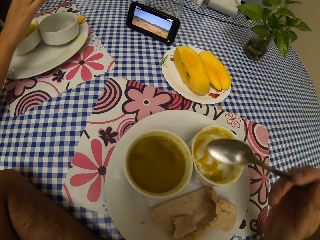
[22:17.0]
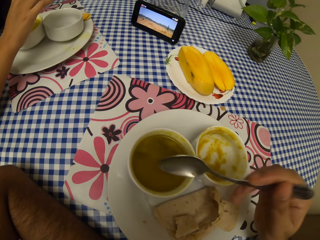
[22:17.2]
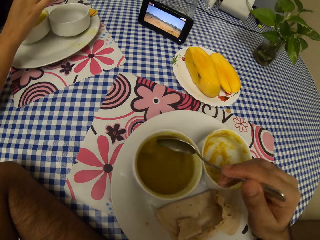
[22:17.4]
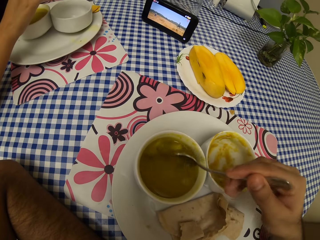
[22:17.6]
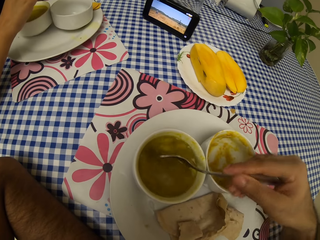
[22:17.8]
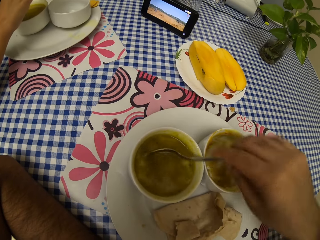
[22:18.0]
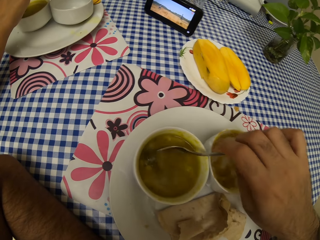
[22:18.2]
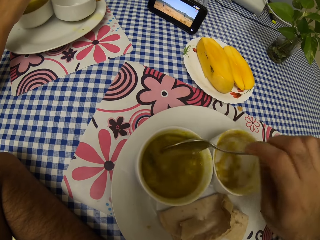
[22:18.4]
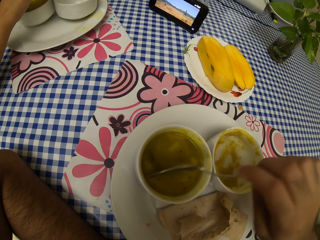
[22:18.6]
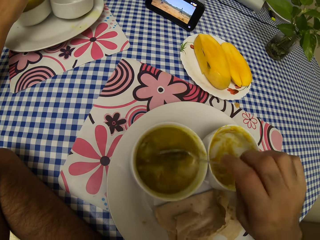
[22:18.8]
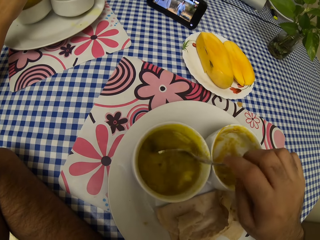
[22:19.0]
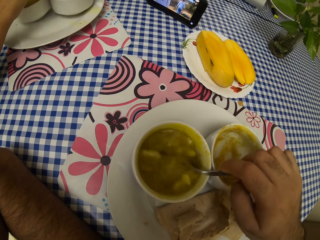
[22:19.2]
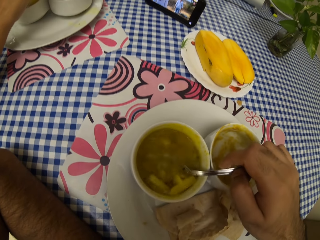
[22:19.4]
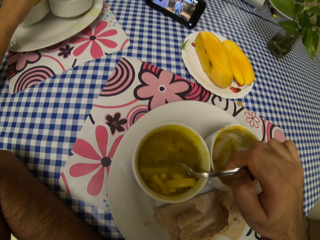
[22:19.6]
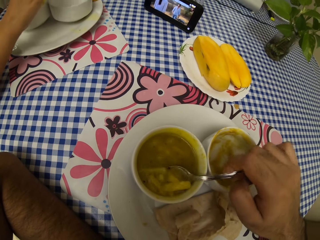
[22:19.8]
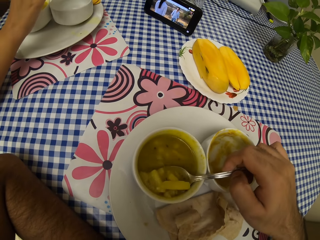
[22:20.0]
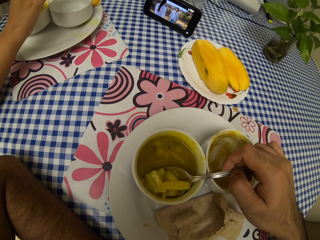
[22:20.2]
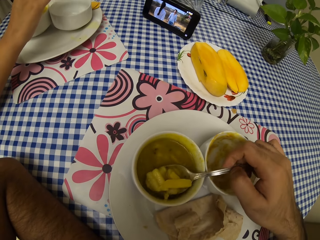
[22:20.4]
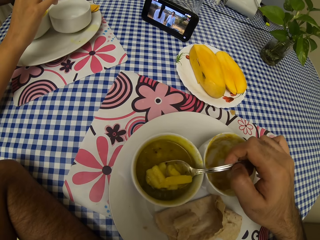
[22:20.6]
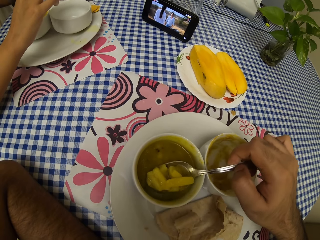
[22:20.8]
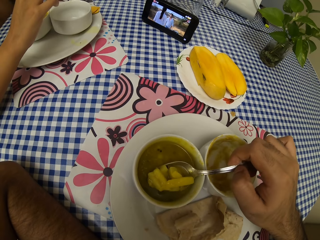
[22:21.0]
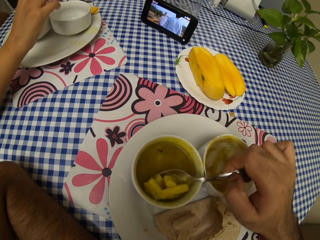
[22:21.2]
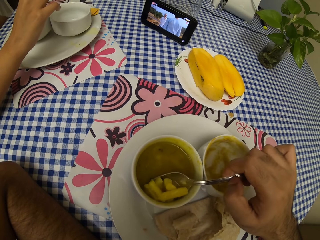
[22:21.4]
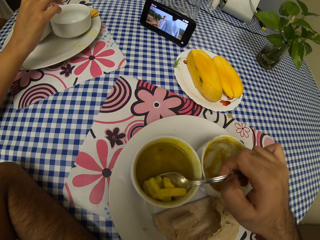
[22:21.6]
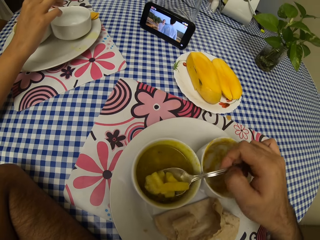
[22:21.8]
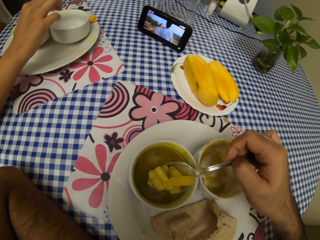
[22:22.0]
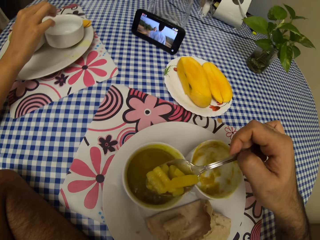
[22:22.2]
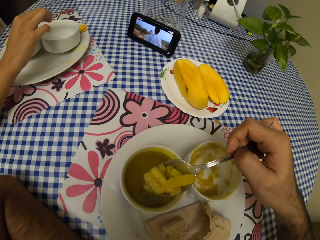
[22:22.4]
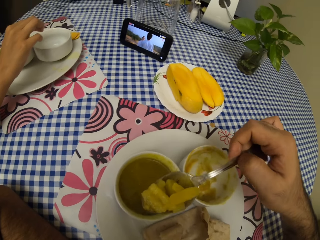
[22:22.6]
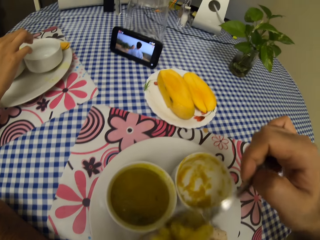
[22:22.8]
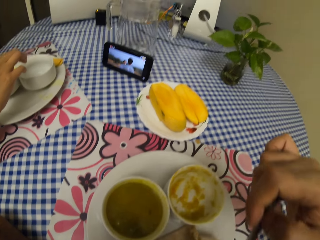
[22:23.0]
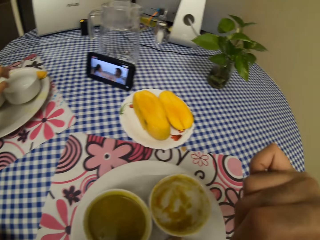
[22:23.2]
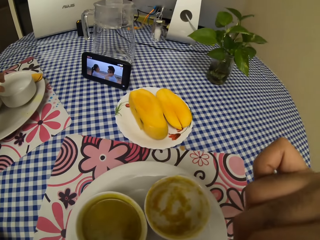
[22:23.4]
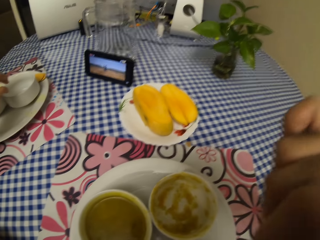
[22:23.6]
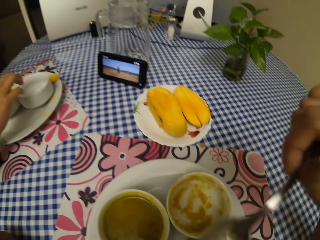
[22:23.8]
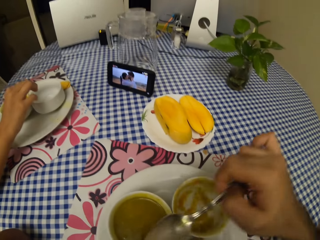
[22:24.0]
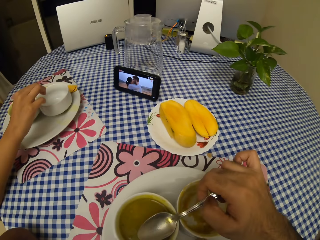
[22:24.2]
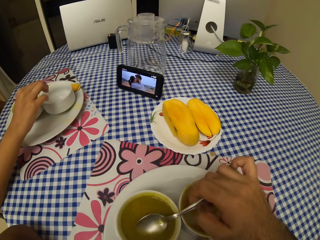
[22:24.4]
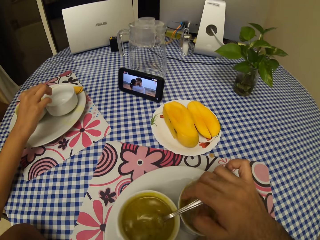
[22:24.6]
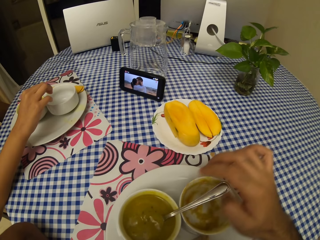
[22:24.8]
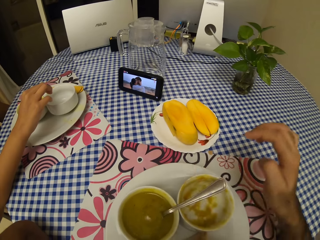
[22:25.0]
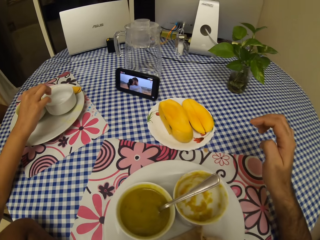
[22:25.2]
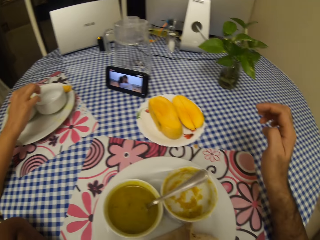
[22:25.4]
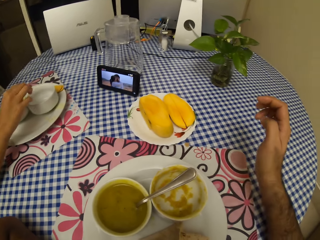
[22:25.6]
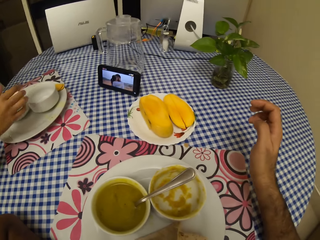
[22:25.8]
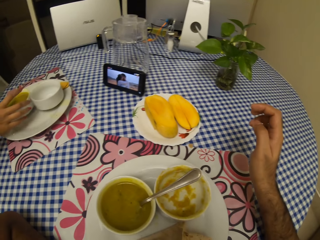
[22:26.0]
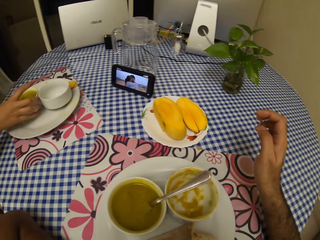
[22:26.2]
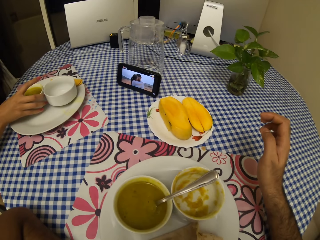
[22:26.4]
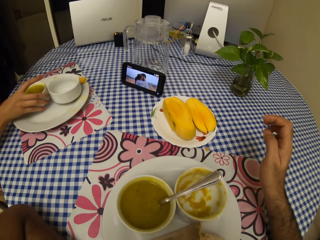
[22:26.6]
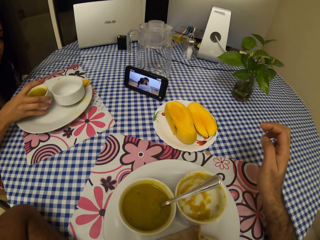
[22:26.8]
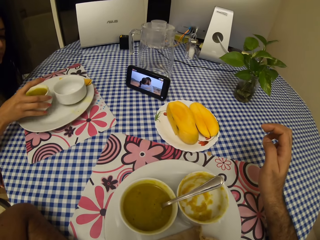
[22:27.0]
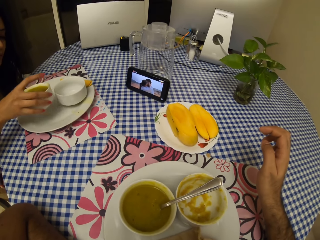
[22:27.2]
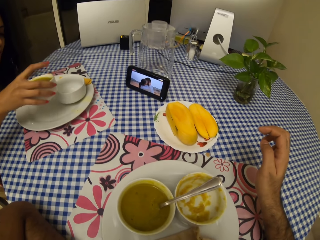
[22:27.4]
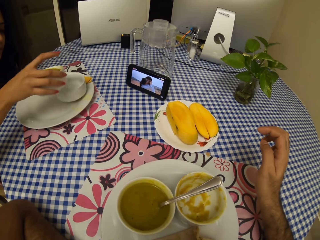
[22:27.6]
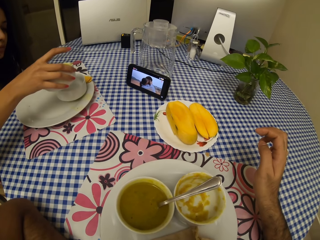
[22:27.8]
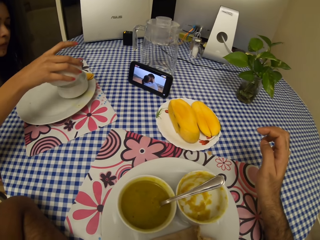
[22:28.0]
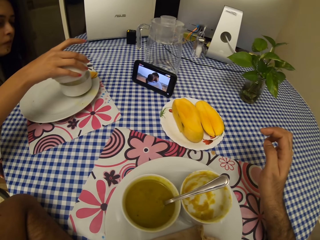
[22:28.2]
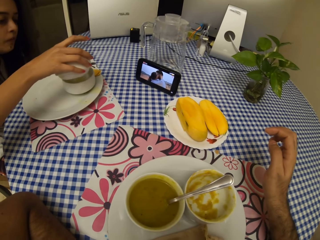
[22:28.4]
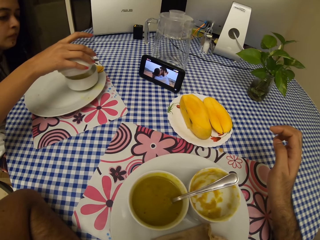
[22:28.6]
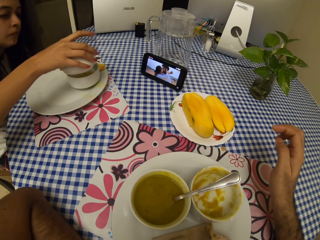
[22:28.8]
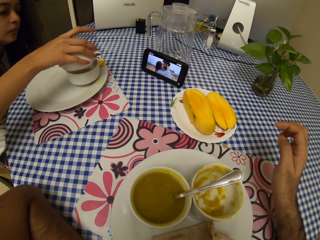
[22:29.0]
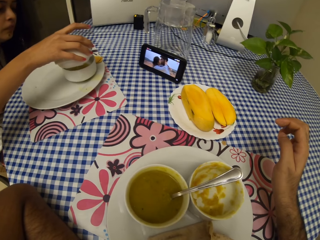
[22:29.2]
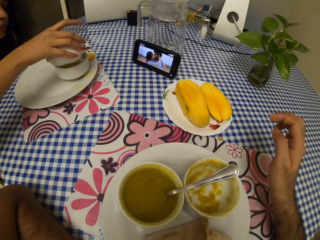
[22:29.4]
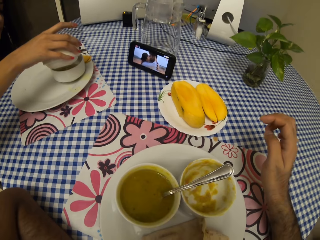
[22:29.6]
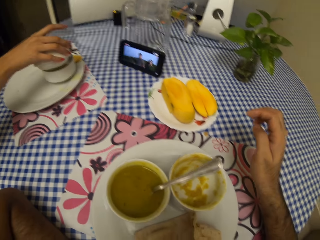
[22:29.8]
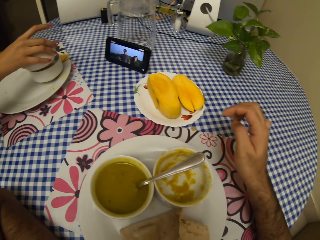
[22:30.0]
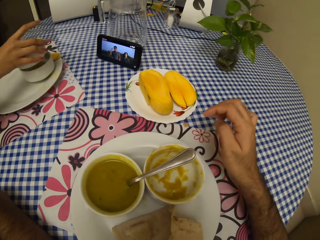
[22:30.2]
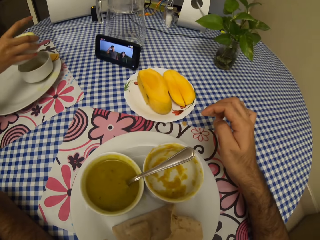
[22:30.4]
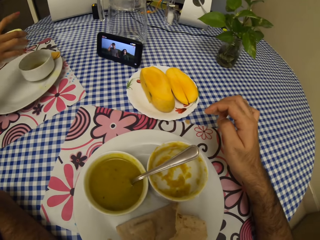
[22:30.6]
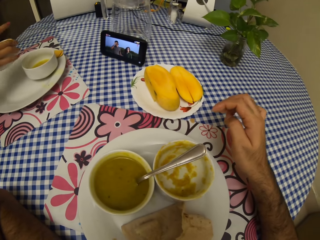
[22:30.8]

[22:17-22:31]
The camera wearer picks up the spoon. They scoop some food. They eat. They eat the food. They put the spoon on the bowl. A lady picks up the bowl and pours the food in the other bowl.

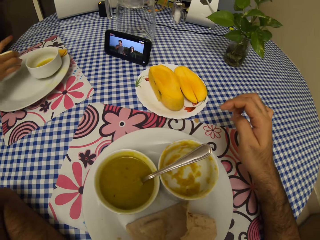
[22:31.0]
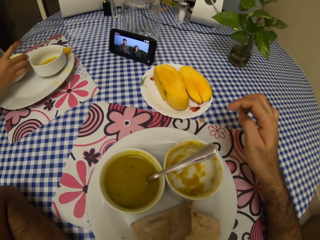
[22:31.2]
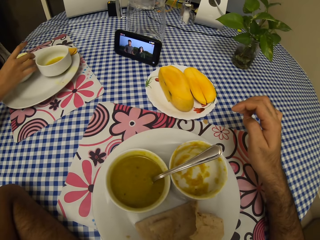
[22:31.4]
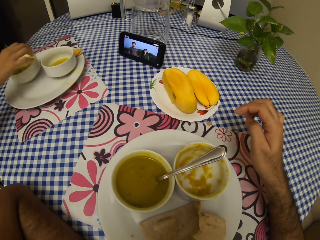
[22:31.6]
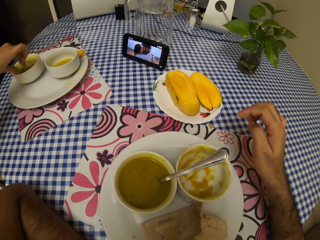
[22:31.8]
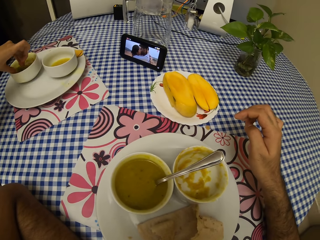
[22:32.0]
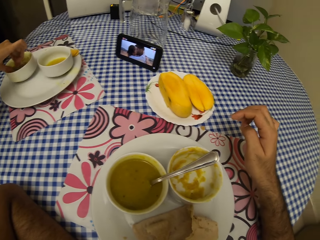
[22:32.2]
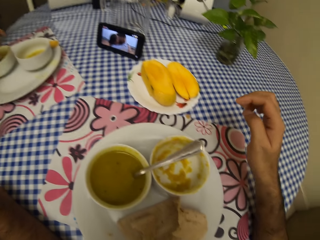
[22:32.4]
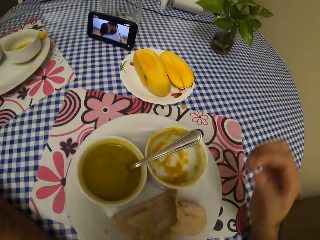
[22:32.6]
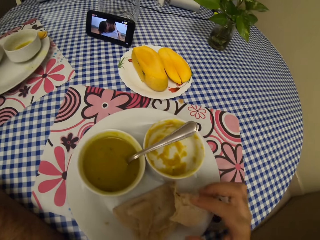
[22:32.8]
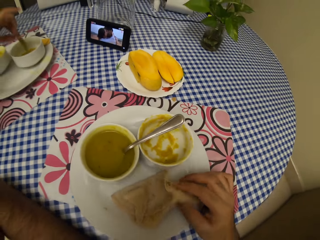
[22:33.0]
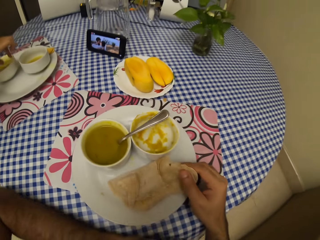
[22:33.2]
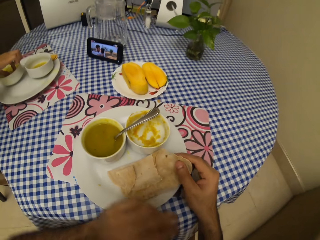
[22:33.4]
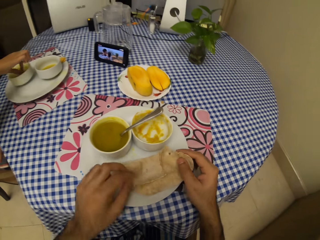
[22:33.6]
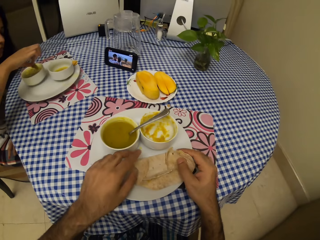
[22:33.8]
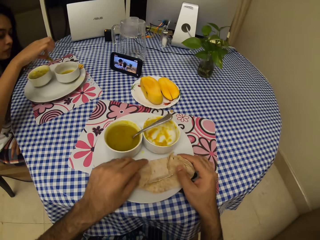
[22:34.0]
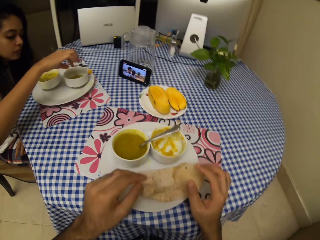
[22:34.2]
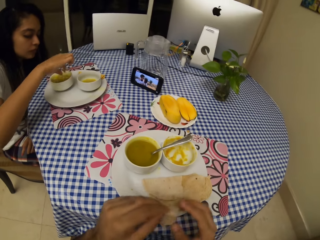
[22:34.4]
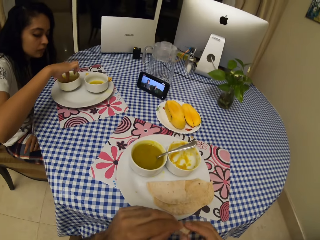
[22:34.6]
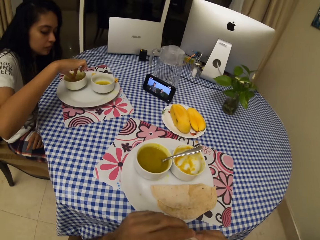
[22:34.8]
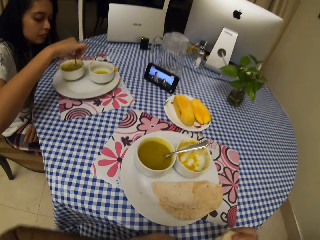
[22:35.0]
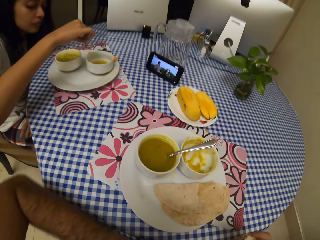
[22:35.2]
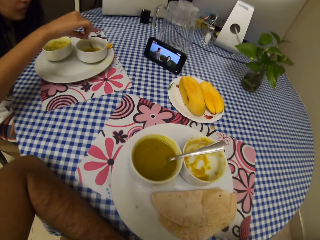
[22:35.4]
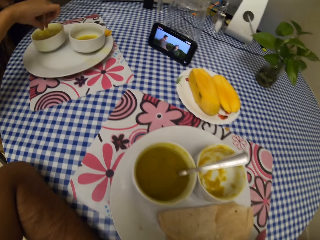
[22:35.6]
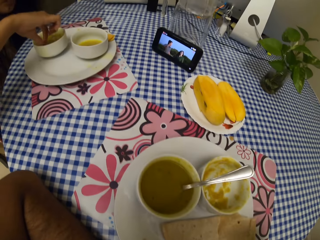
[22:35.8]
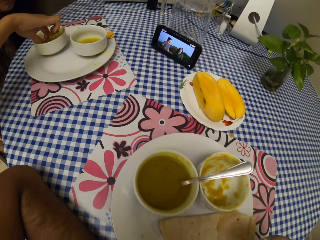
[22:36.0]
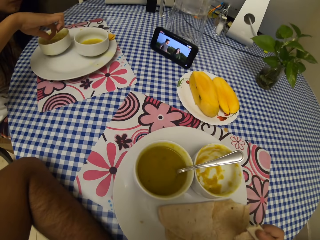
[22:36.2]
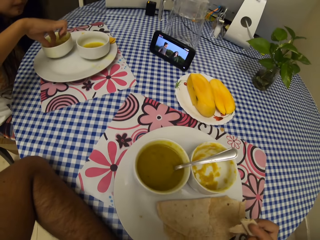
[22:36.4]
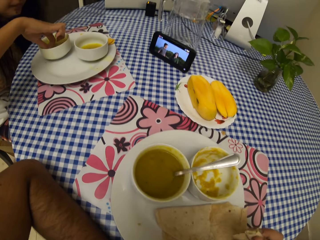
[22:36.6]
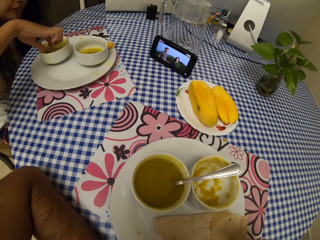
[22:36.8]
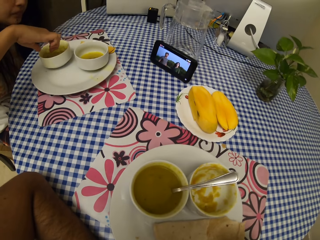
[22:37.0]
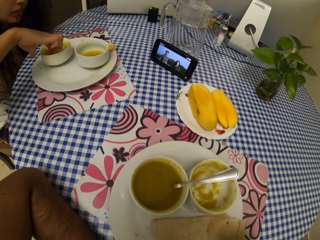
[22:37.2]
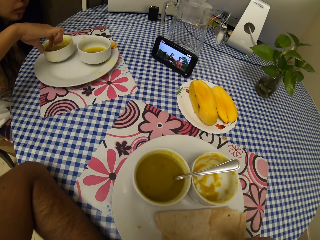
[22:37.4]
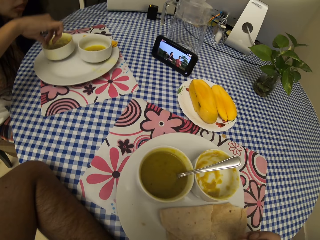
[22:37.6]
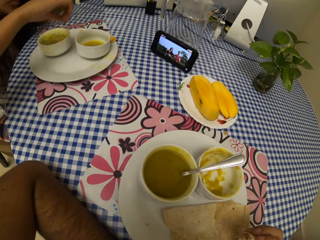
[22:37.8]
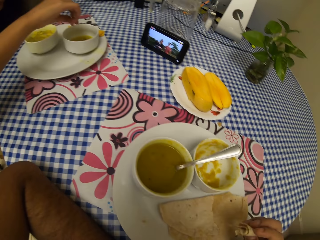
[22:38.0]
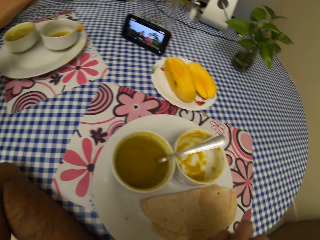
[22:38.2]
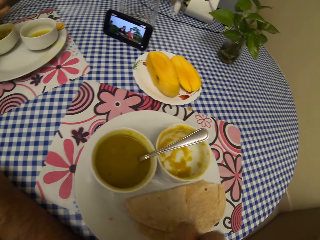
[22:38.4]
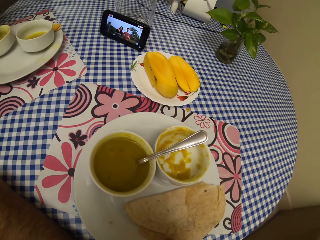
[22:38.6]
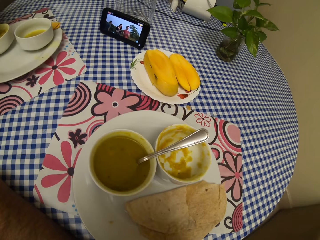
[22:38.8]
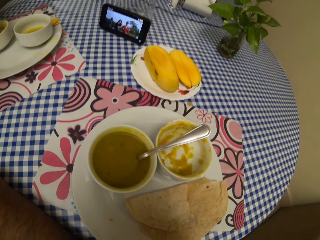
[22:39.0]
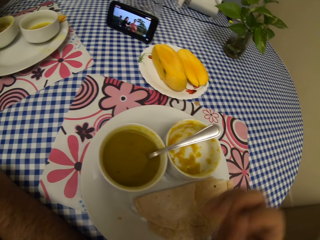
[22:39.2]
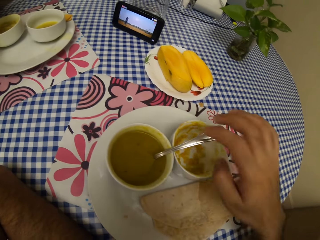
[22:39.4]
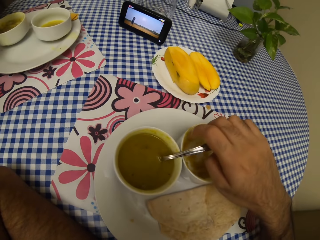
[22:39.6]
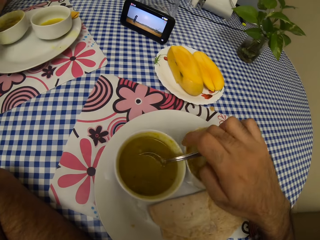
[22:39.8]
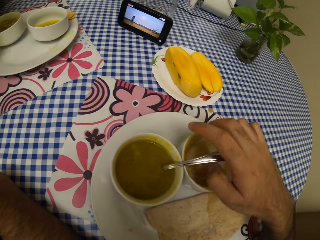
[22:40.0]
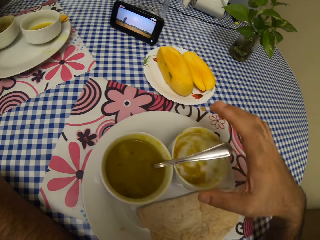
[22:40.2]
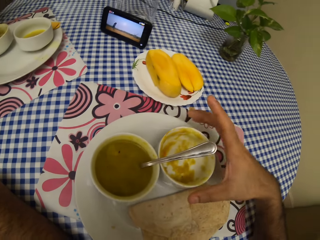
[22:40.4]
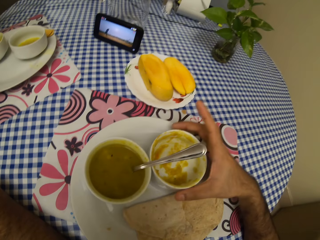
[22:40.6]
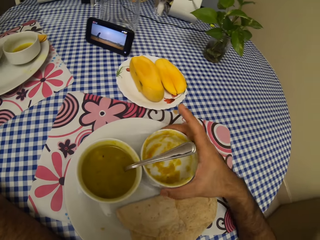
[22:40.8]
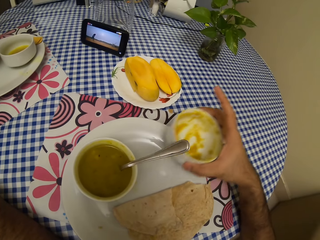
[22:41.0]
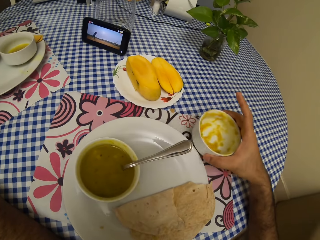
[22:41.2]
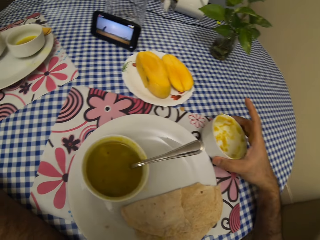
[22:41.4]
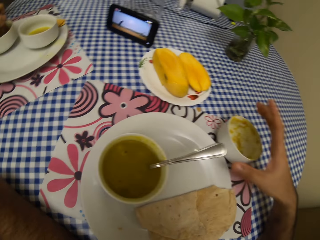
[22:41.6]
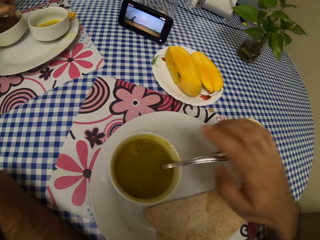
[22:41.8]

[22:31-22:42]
A lady puts the bowl on the plate. The lady picks something from the bowl and drops it in the other bowl. The camera wearer picks up the chapati. The lady picks something from the bowl and drops it in the other bowl. The lady picks something from the bowl. The camera wearer eats the chapati. The lady drops something in the other bowl, picks something from the bowl and drops it in the other bowl. The camera wearer holds the spoon. They move the bowl aside.
